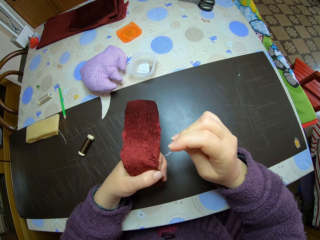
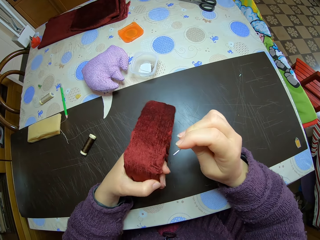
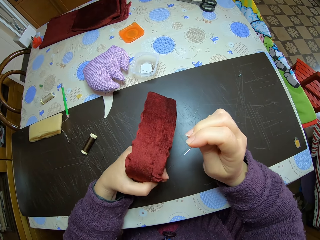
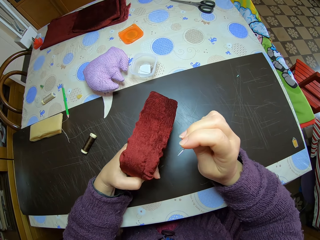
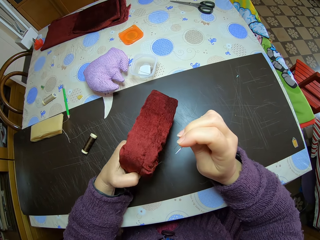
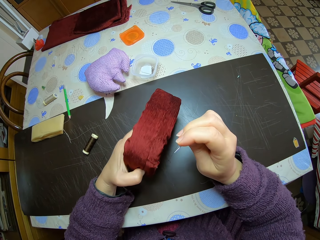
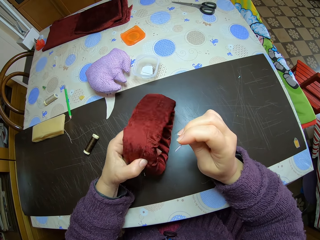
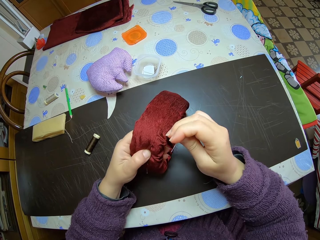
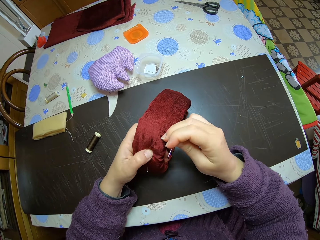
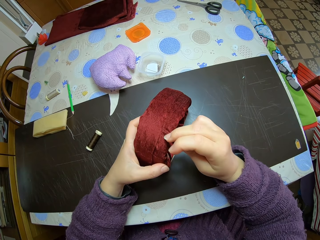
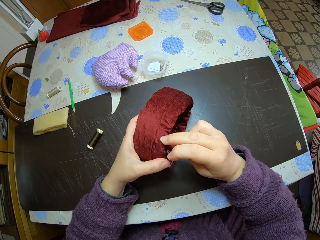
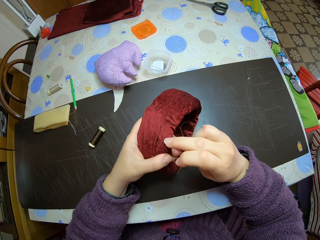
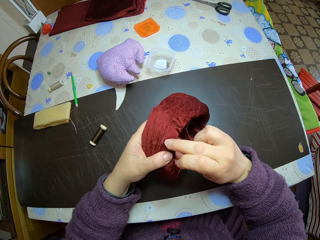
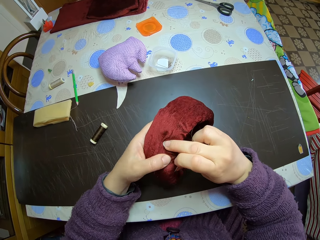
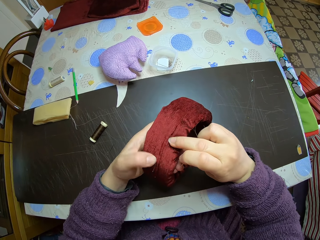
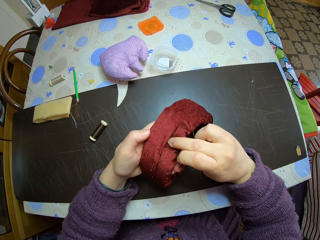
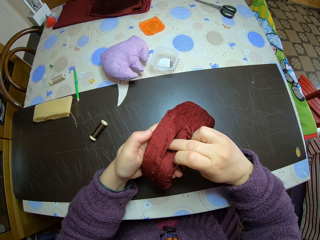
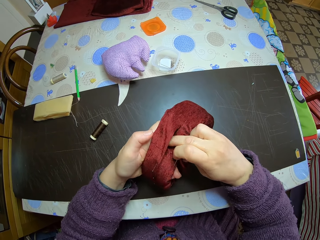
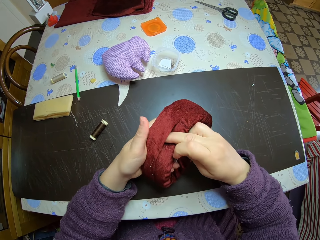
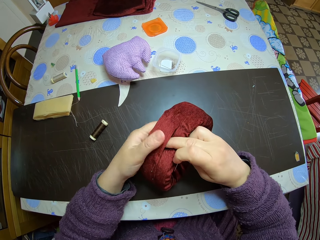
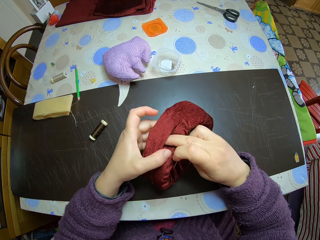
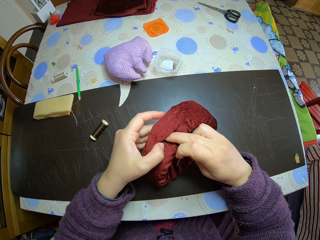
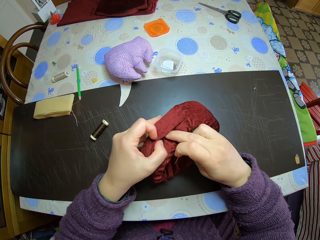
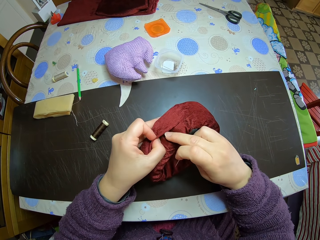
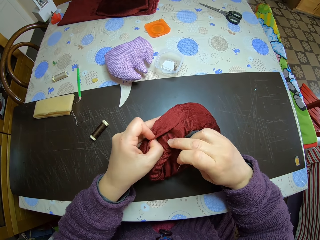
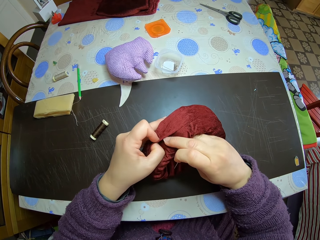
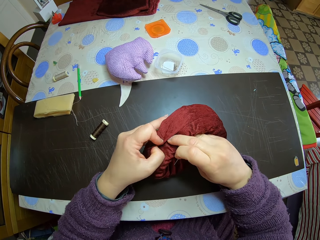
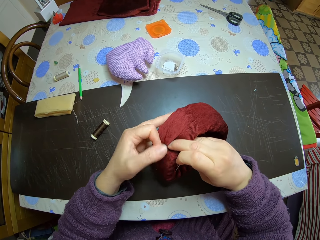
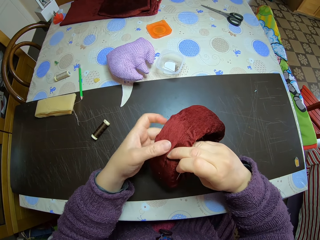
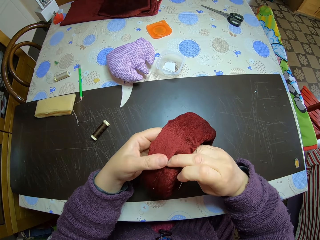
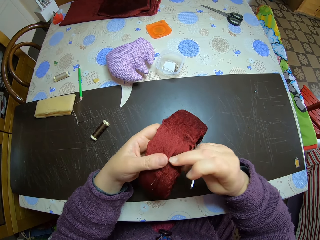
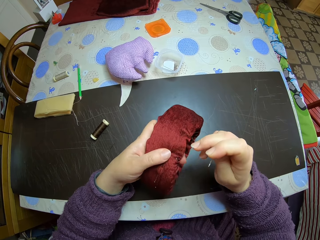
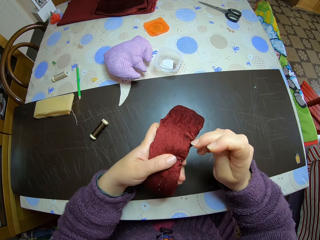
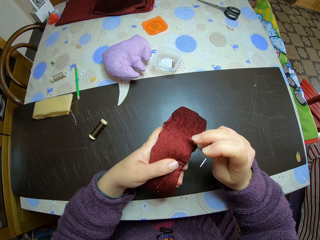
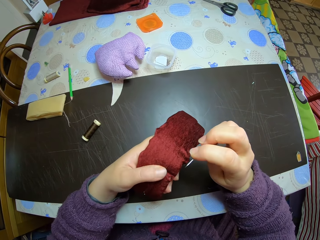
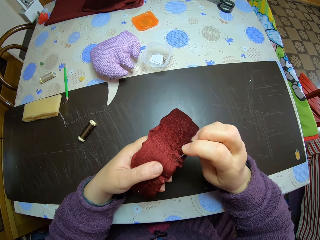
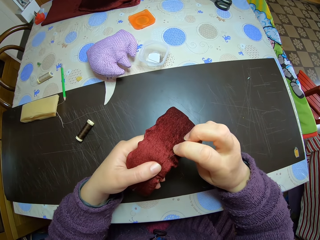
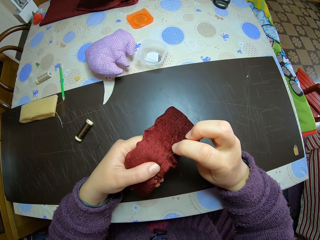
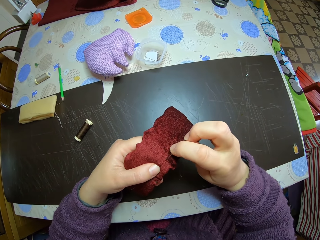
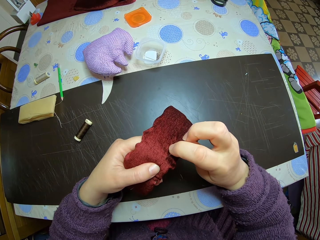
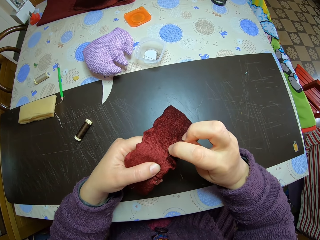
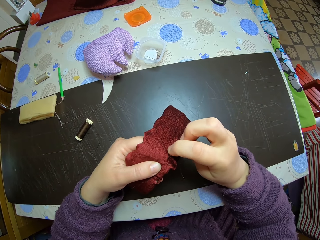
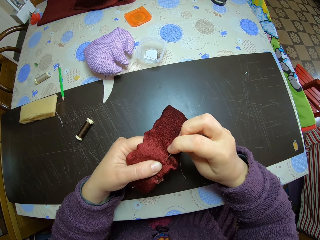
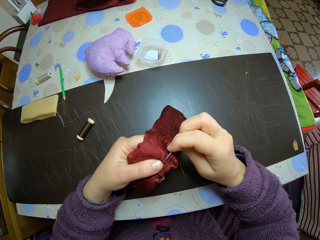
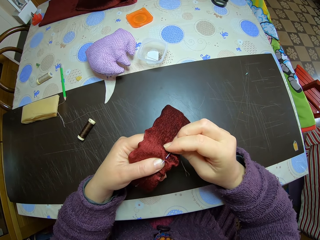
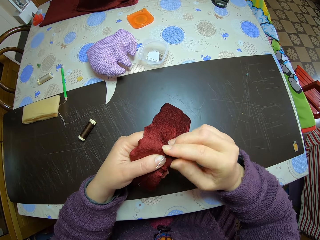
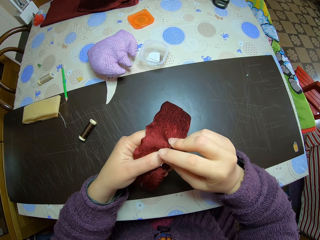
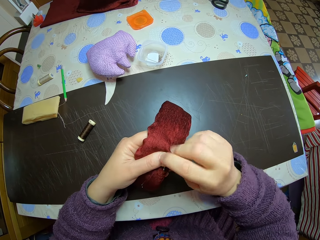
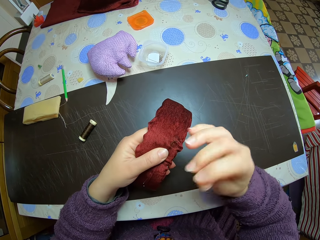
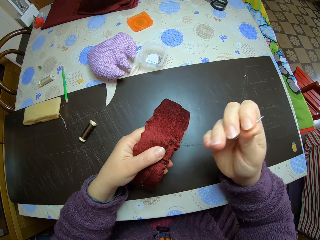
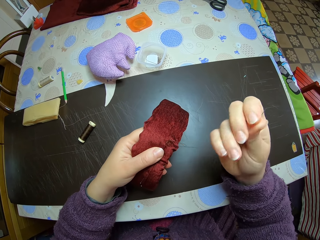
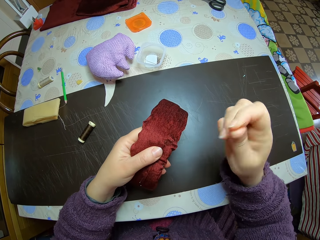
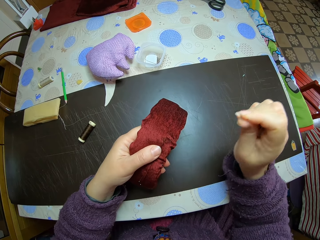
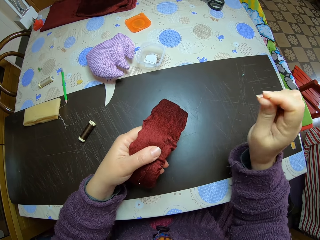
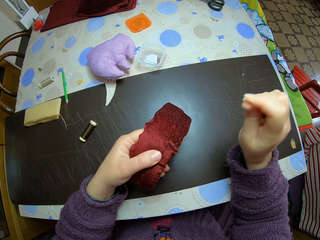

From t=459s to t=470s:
The camera wearer squeezes the decoration. She holds the material with the right hand. She straightens the decoration. She sews the material with a needle with her right hand. She pulls out the needle from the material with her right hand.

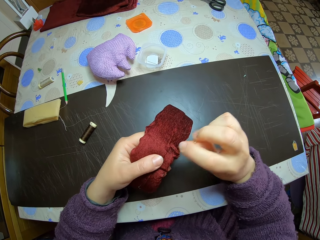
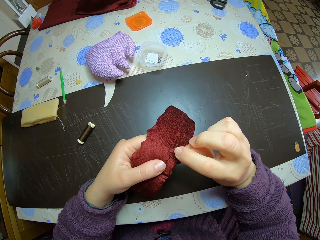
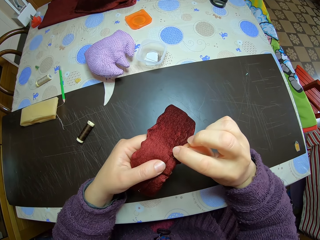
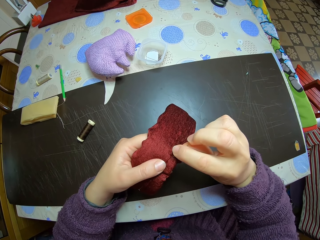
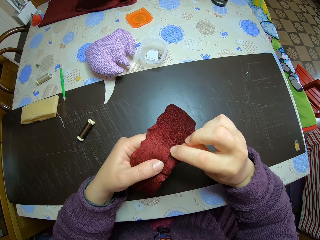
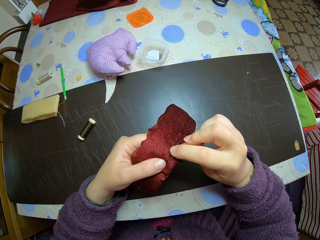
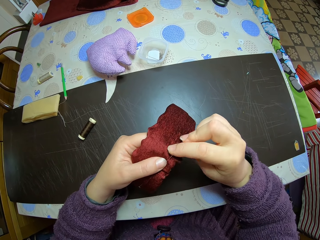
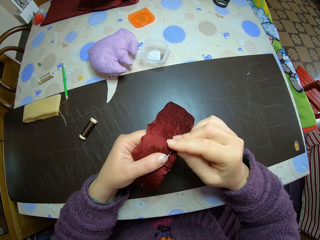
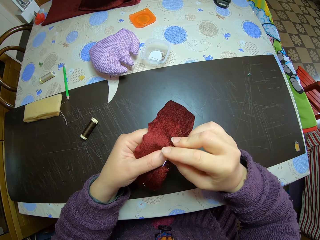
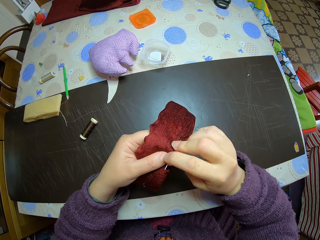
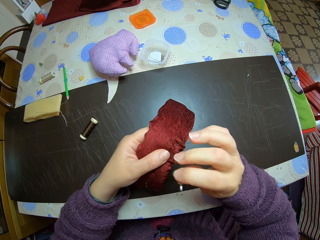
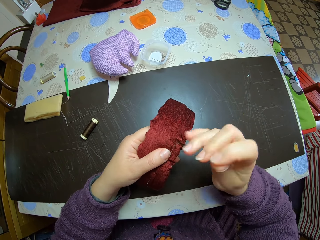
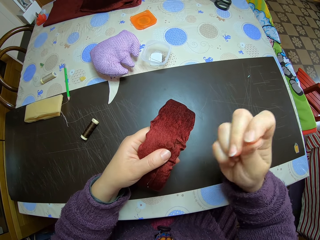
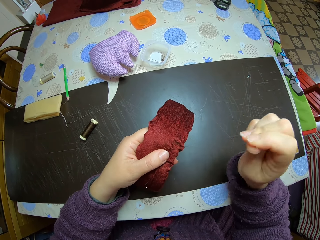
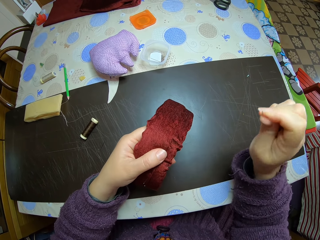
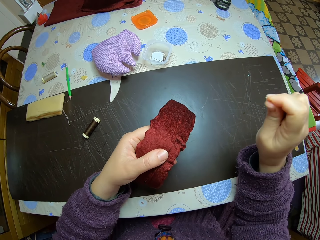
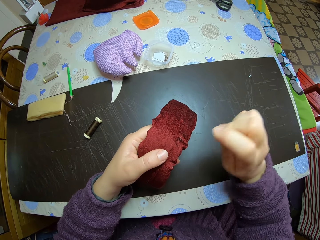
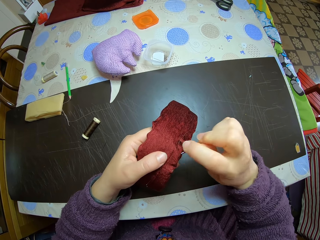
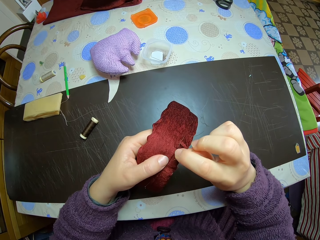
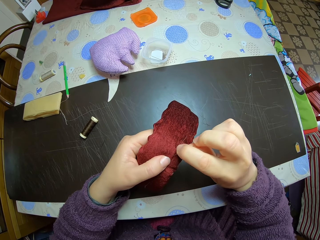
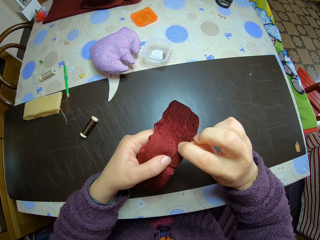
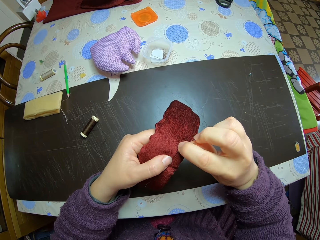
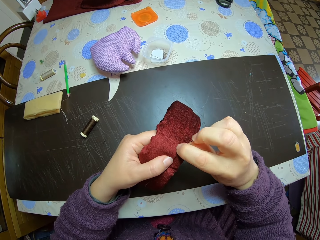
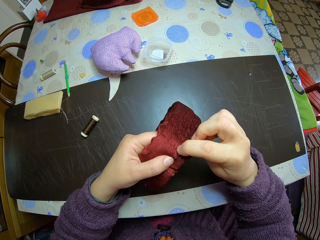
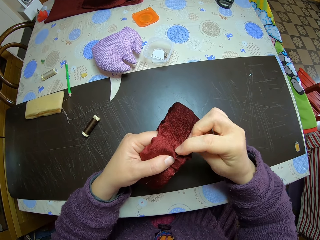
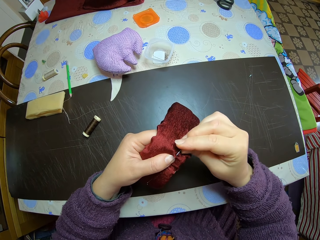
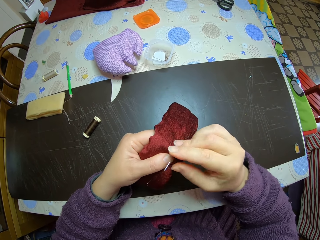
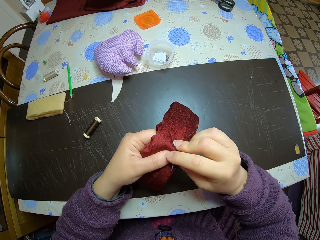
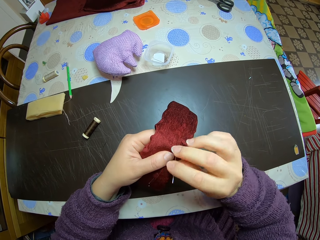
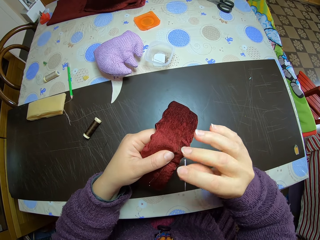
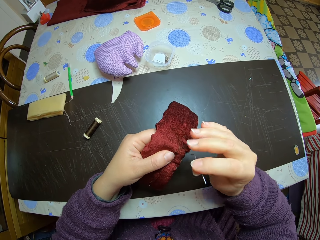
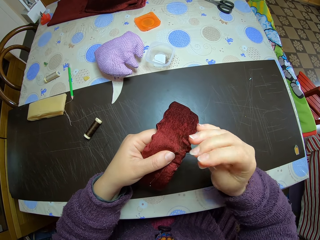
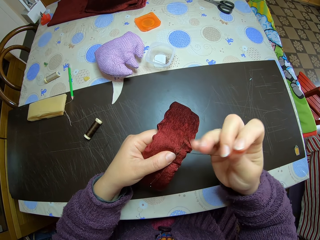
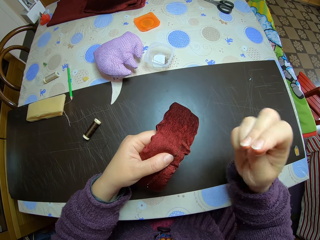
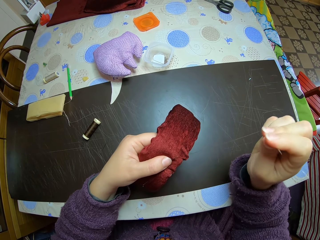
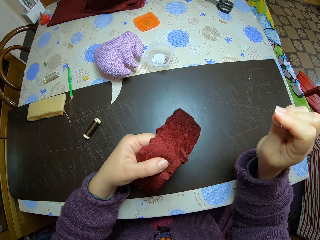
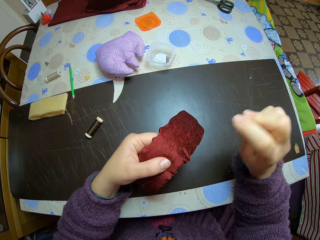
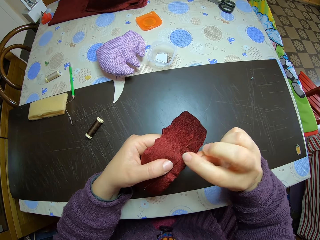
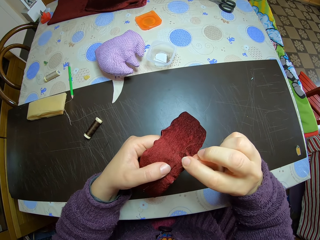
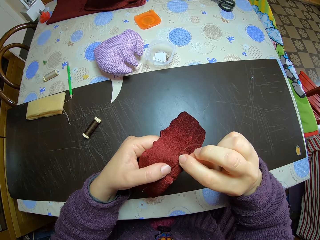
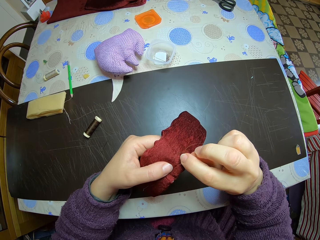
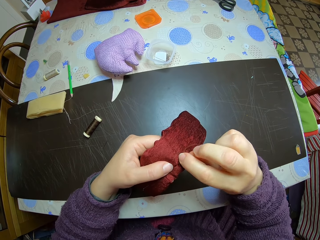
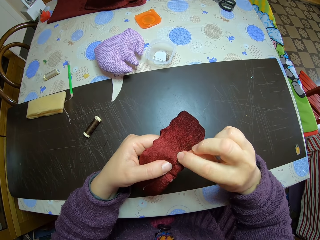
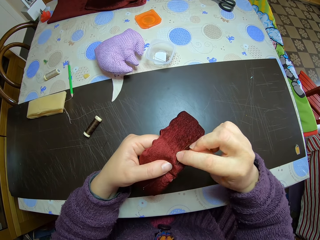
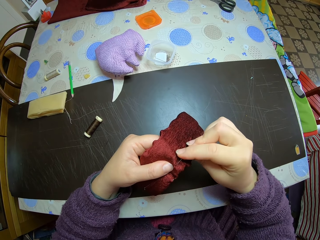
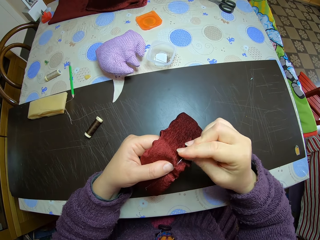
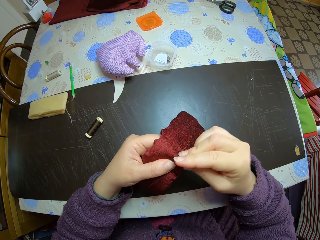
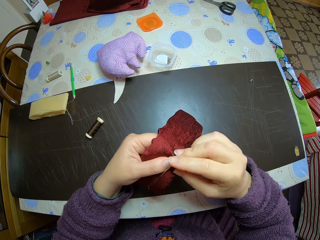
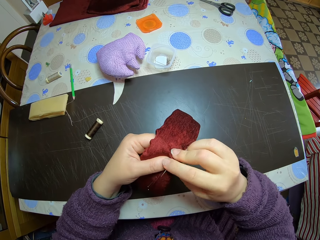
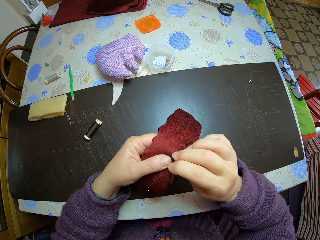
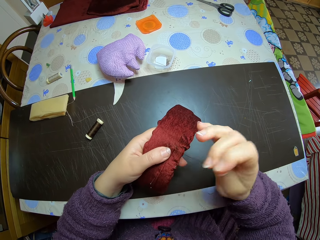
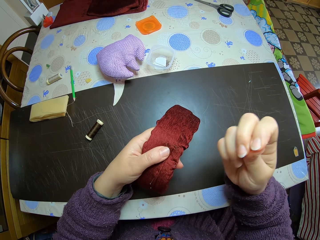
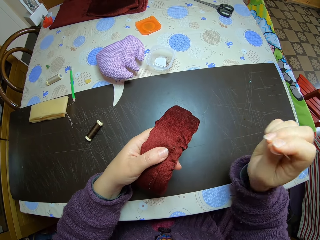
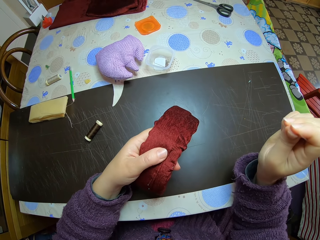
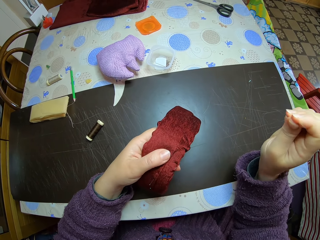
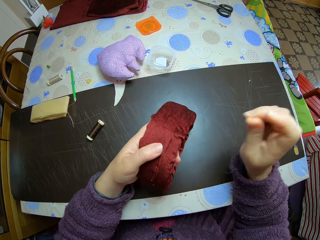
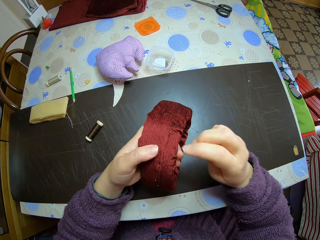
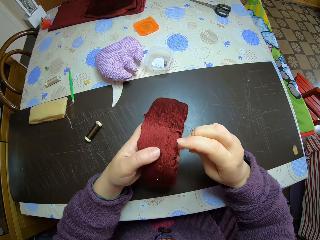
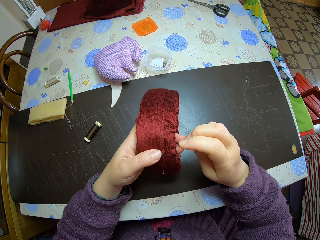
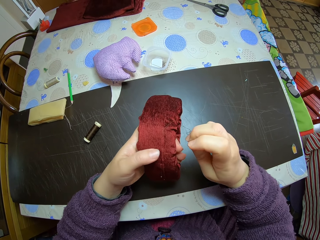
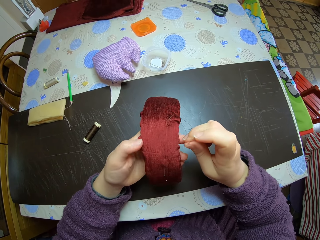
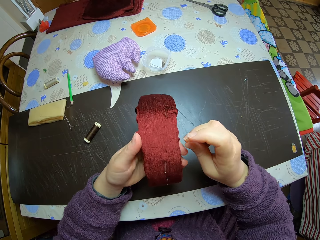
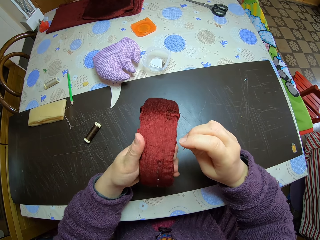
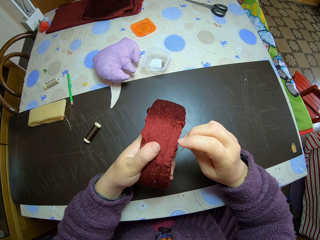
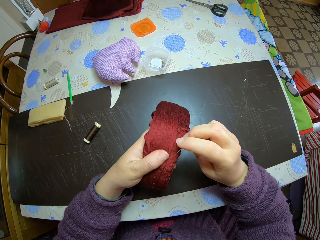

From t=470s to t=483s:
The camera wearer sews the material with her right hand. She pulls out the needle from the material with her right hand. She sews the material with her right hand. She pulls out the needle from the material with her right hand. She sews the material with her right hand. She pulls out the needle from the material with her right hand.
